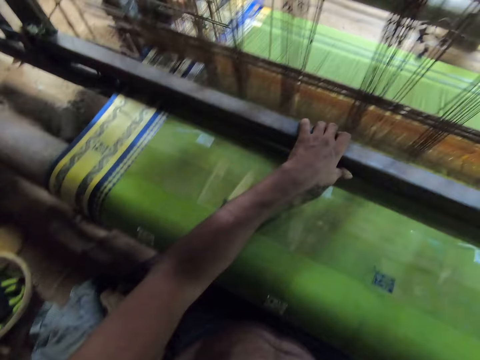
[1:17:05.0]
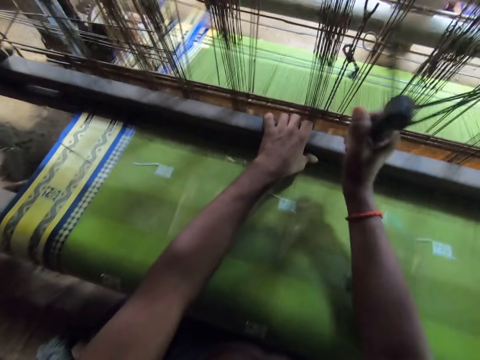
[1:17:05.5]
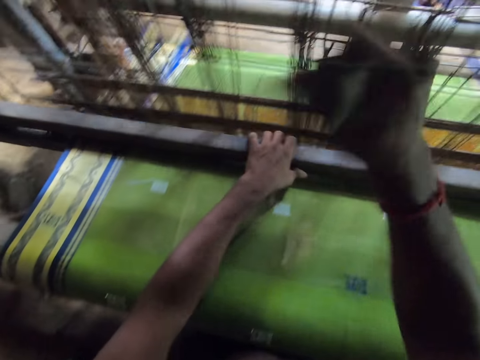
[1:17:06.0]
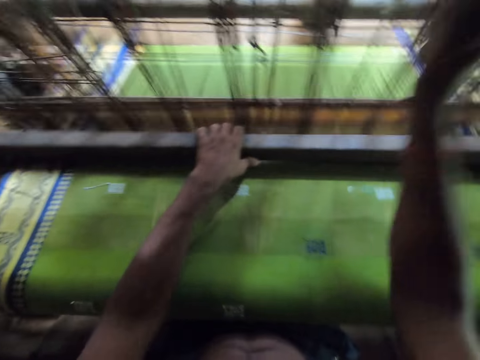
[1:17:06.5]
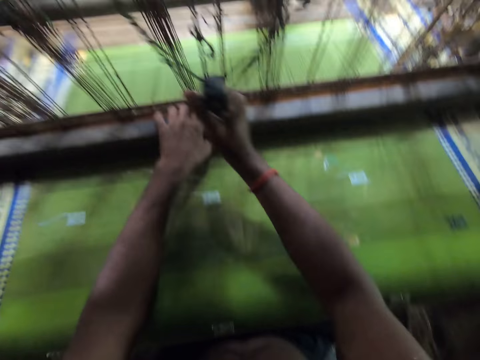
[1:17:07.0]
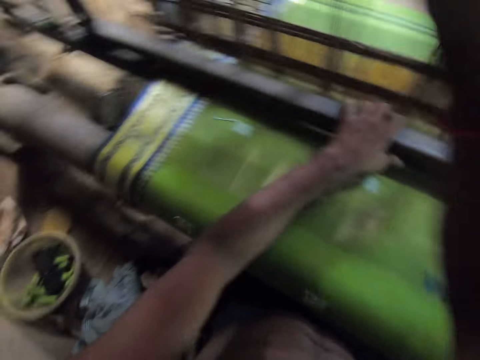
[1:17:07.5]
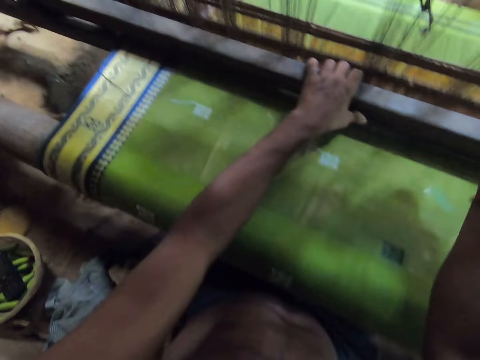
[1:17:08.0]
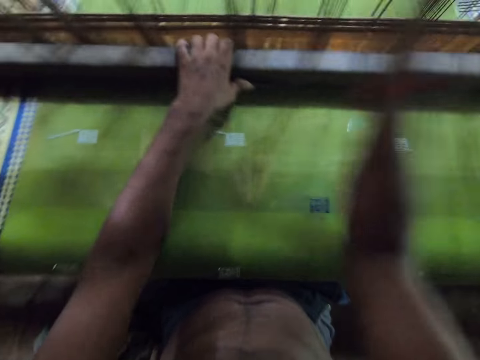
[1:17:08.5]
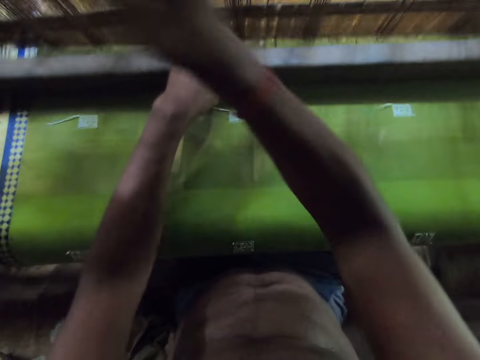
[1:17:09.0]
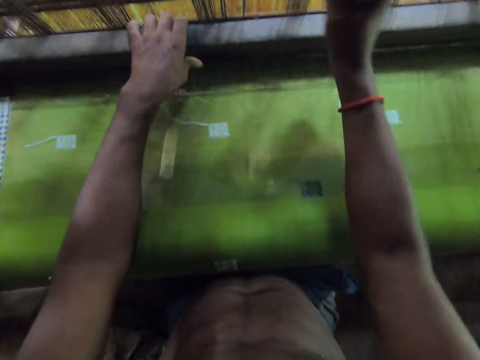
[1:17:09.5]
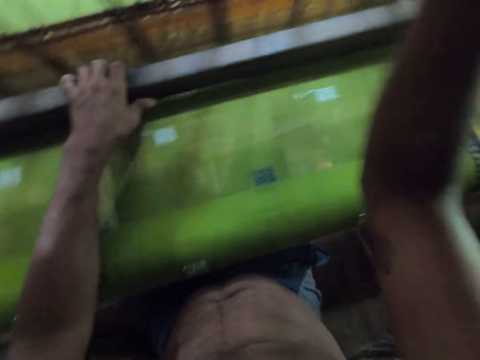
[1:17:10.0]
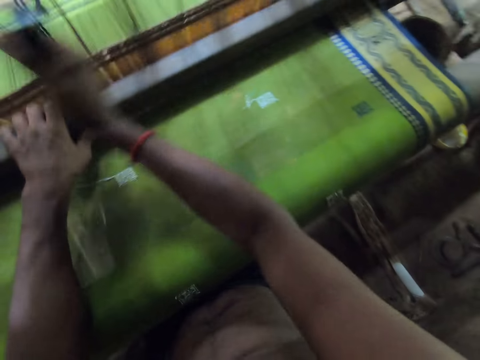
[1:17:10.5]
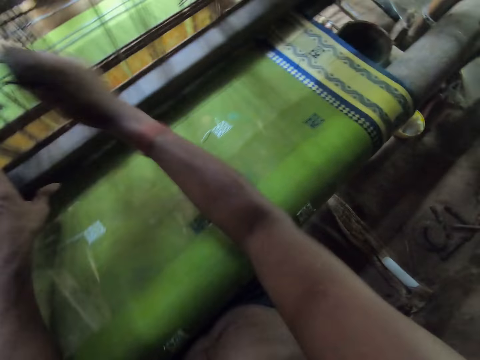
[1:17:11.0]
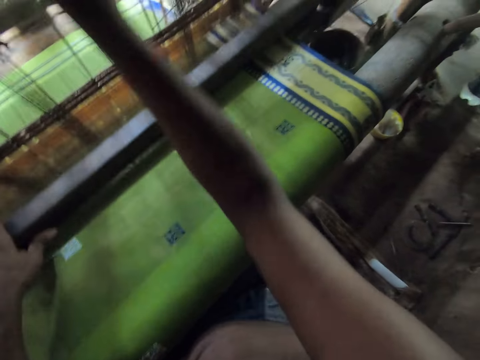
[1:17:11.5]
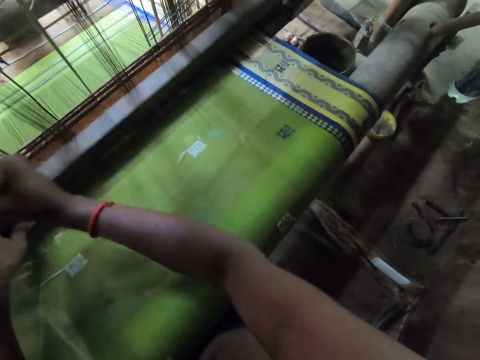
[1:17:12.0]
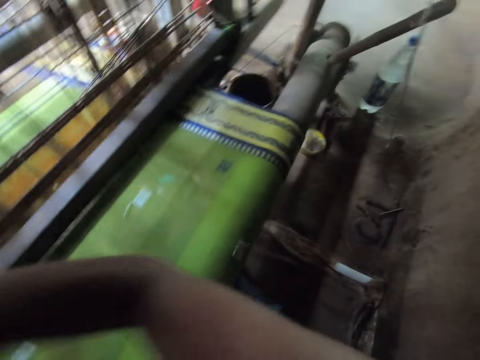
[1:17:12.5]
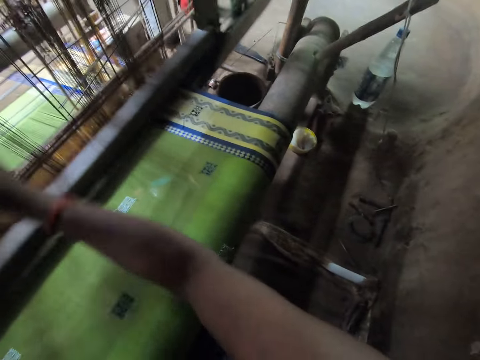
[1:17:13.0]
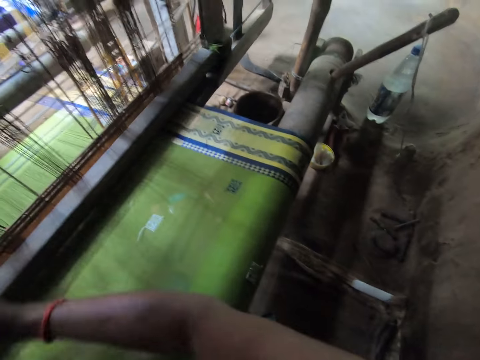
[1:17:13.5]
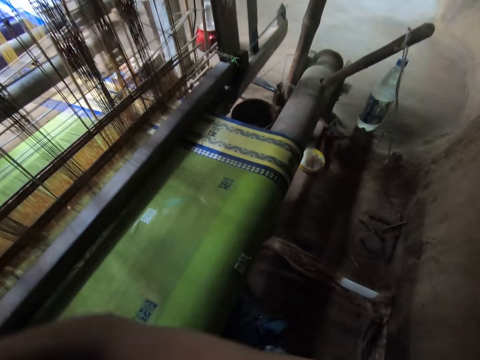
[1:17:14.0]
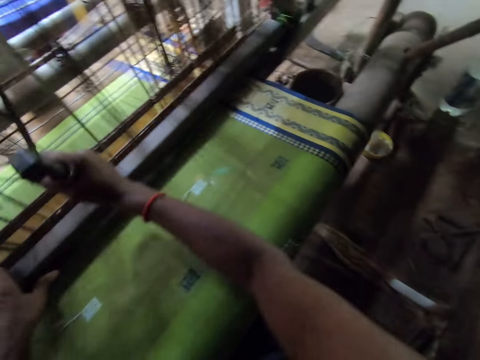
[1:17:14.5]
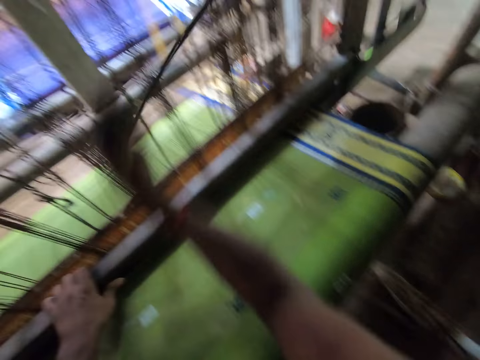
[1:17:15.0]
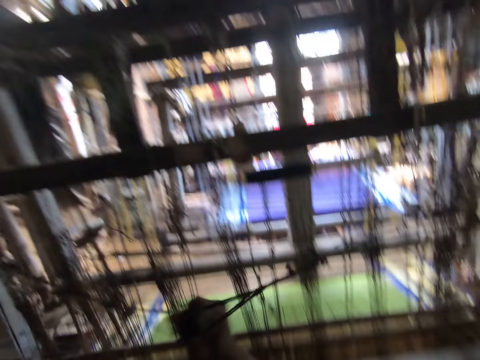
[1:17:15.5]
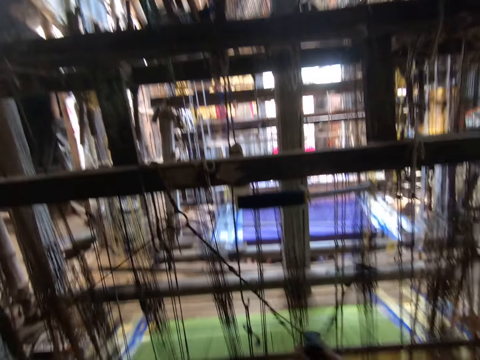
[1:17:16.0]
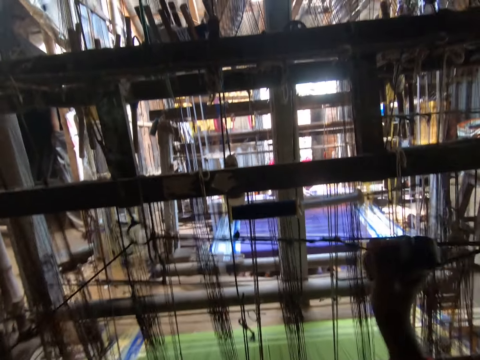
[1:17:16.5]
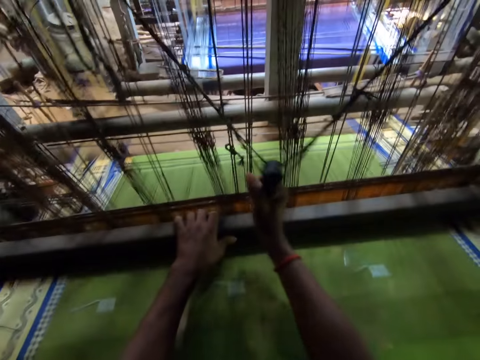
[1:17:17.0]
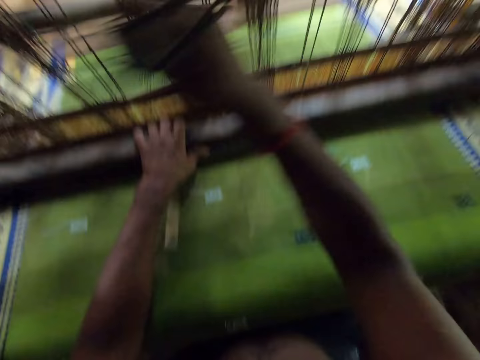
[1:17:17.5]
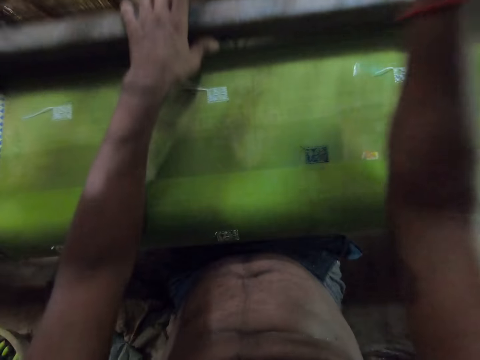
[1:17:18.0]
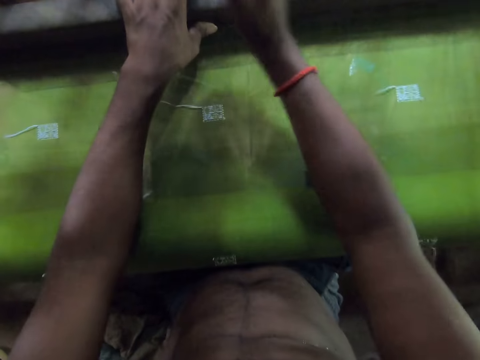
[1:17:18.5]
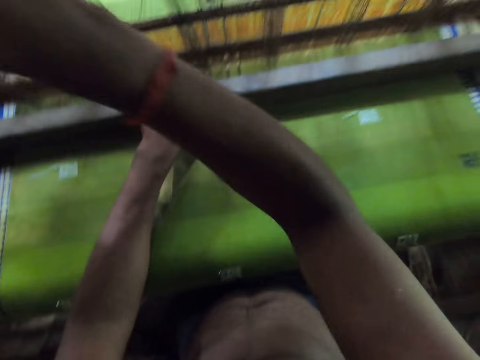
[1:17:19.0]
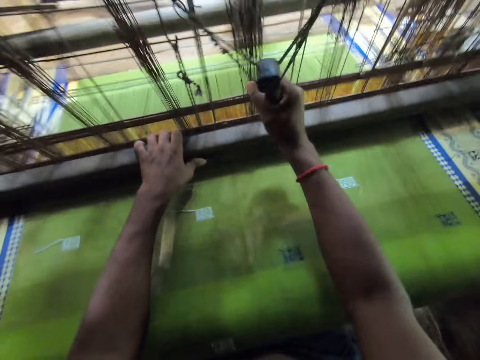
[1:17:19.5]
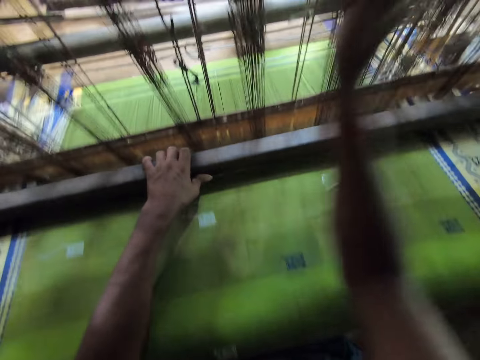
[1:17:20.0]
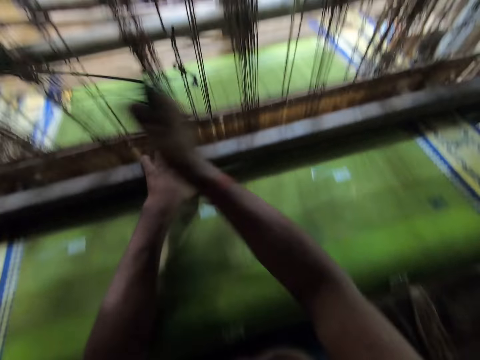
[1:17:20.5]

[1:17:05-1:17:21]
The camera wearer looks around.

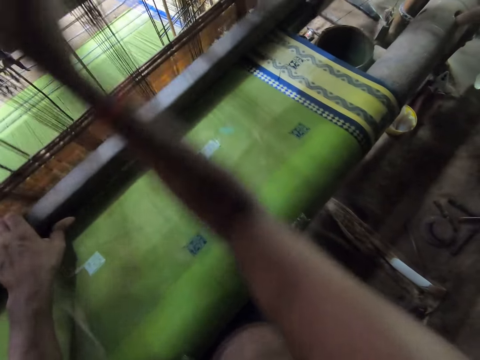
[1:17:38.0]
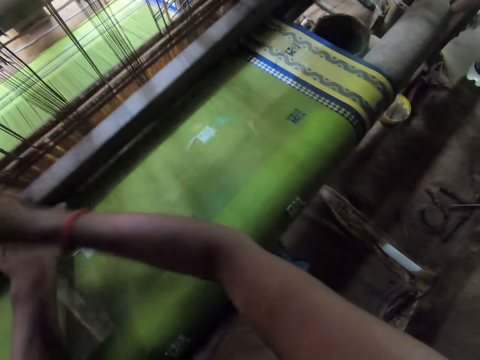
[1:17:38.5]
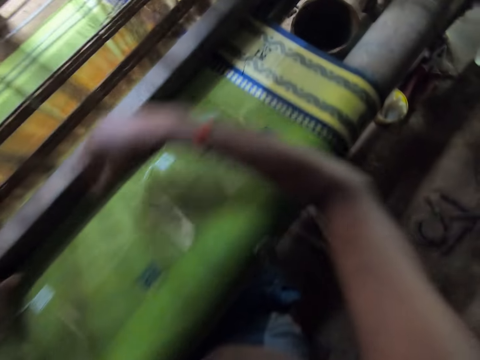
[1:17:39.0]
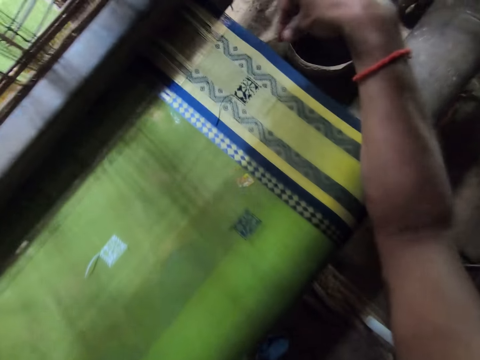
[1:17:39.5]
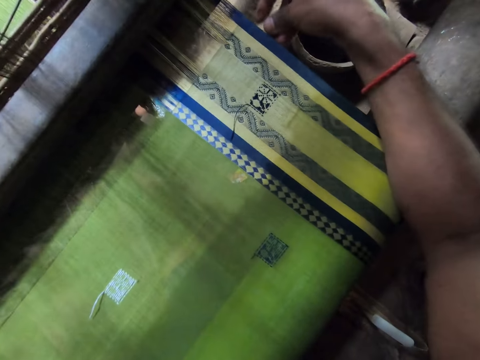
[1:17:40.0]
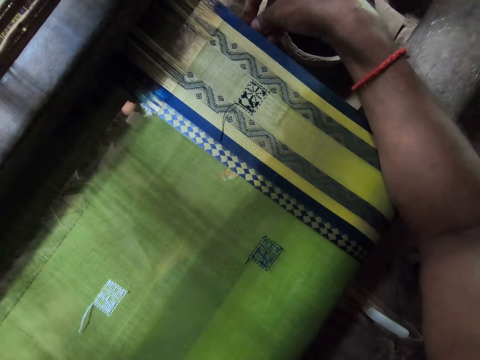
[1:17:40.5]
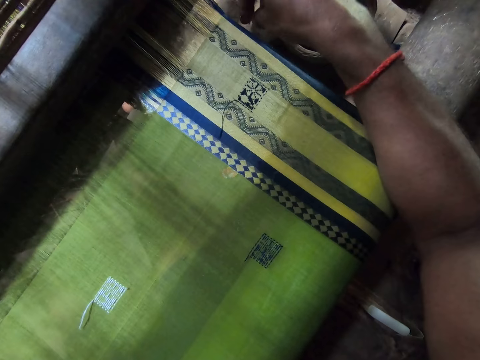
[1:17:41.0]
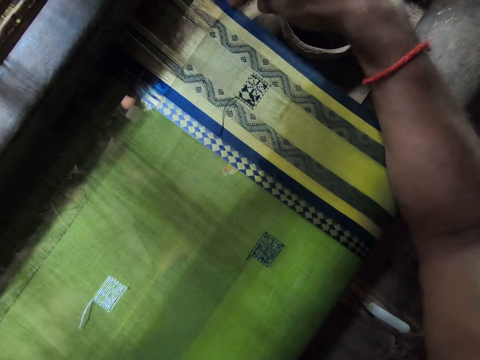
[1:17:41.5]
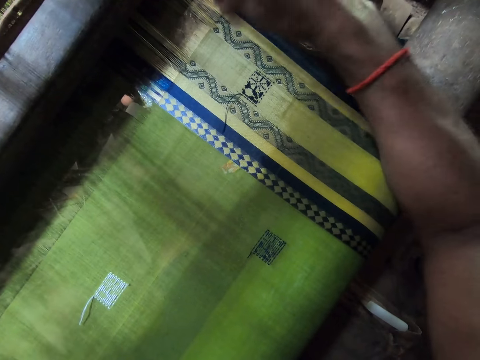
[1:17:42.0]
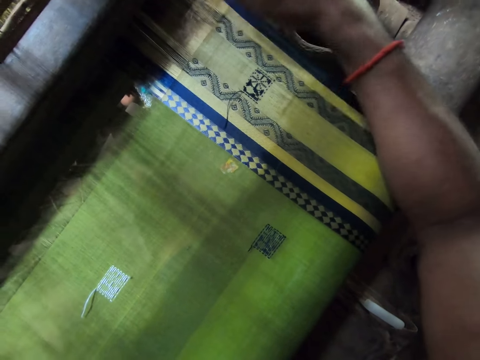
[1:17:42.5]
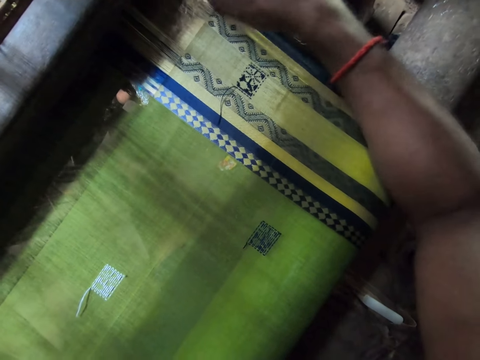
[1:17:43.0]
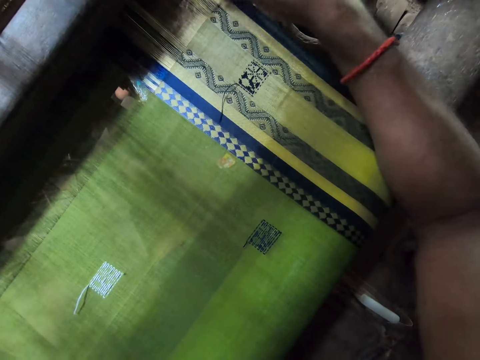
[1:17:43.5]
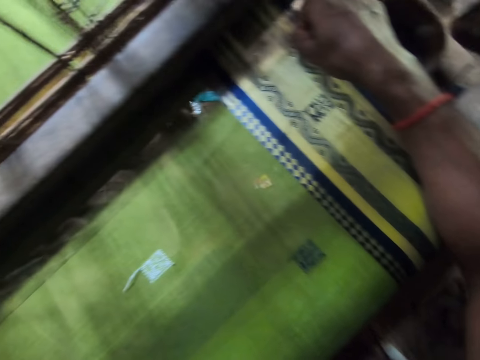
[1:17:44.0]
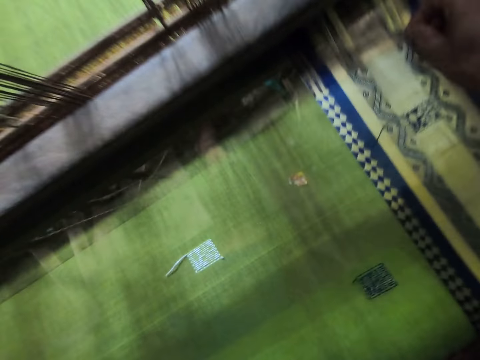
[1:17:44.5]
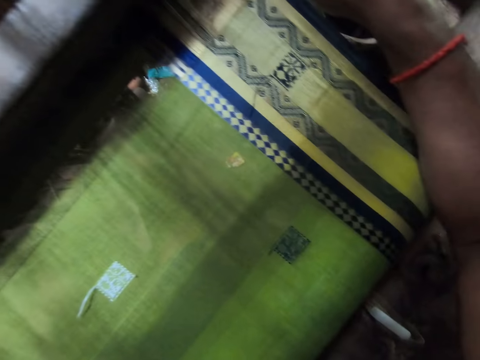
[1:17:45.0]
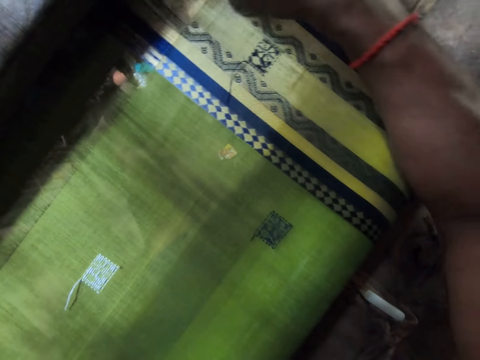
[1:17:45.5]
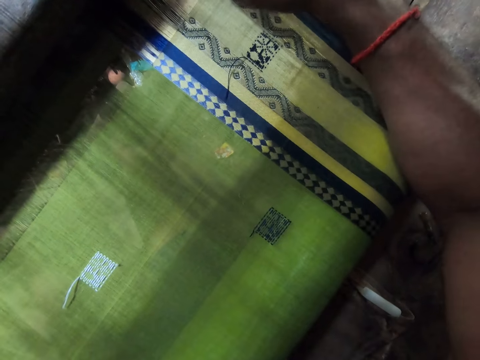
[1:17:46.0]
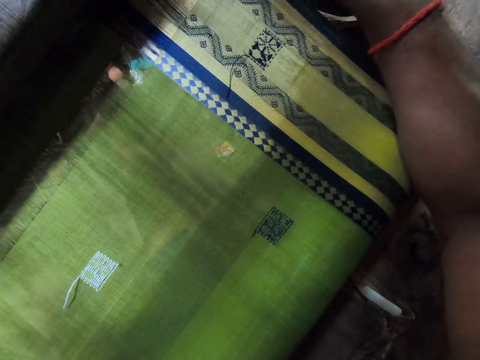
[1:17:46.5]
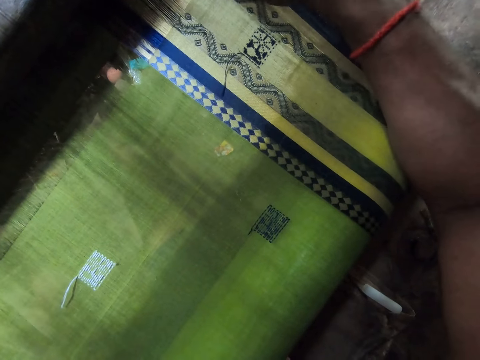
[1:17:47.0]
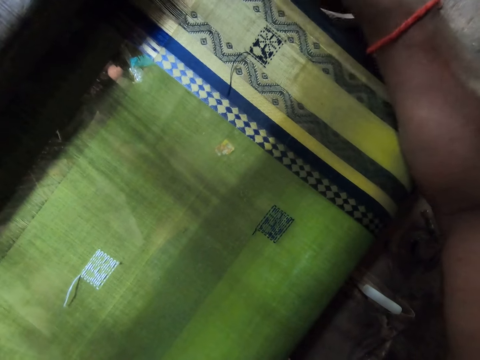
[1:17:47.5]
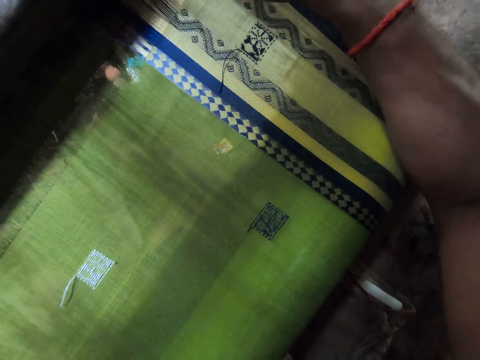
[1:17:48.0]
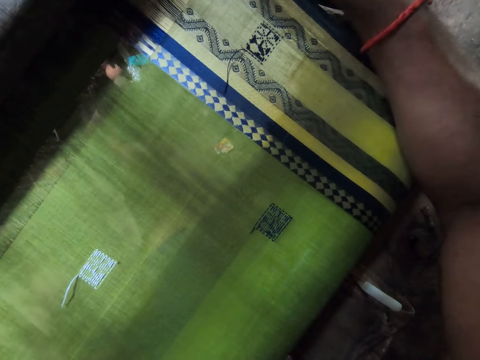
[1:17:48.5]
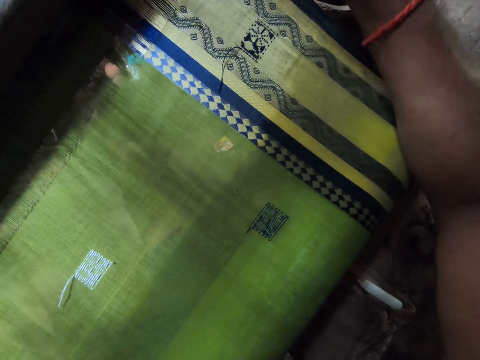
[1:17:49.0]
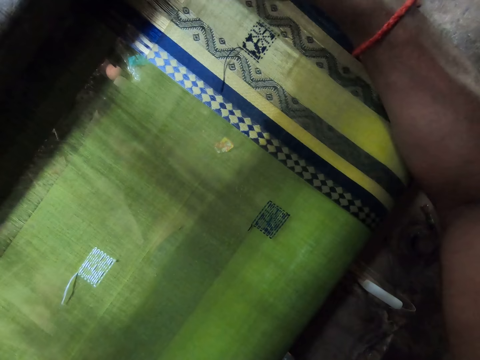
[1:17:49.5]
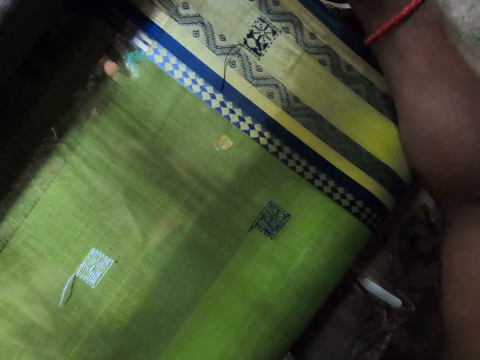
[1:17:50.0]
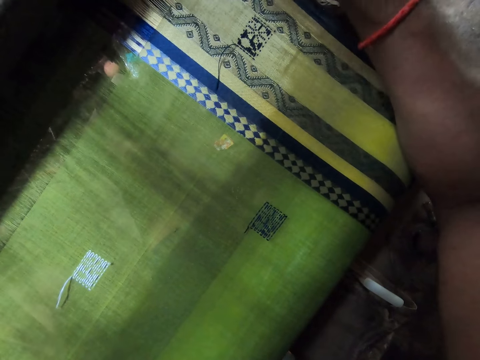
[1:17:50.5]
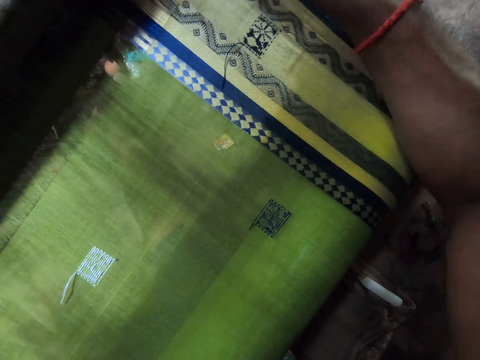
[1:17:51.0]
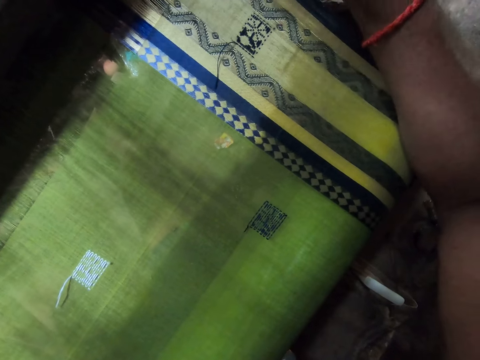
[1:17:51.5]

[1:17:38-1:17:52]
The camera wearer adjusts a thread on the mat on the mat weaving machine with his right hand. He does something. He communicates to something.
